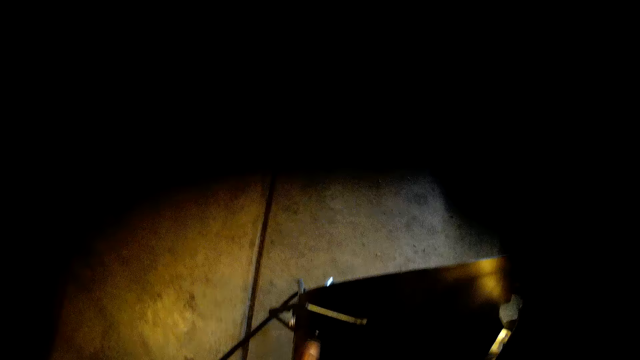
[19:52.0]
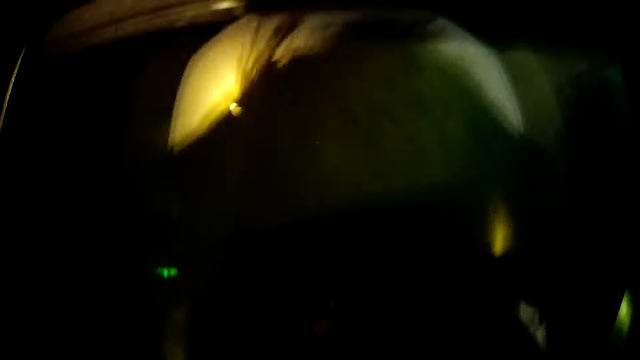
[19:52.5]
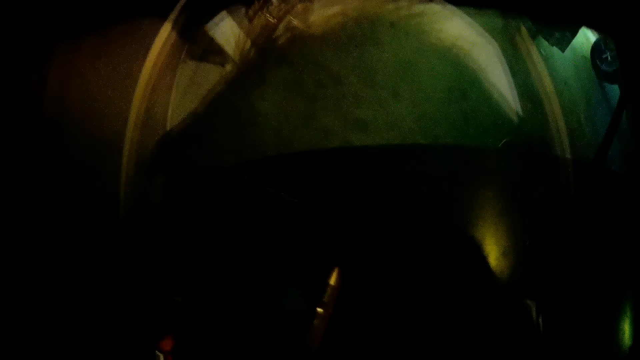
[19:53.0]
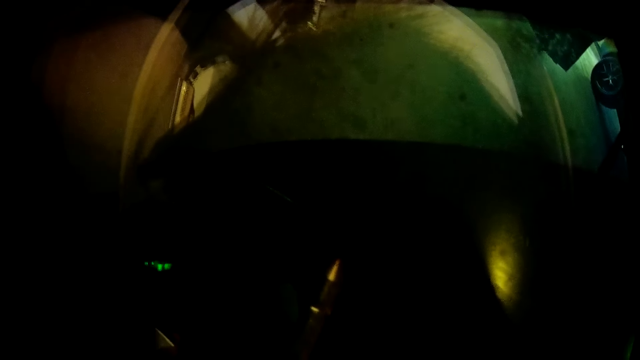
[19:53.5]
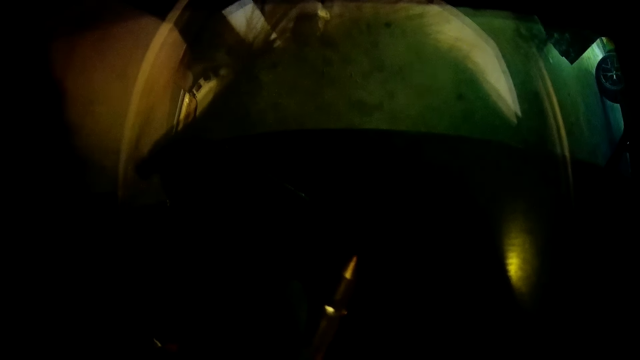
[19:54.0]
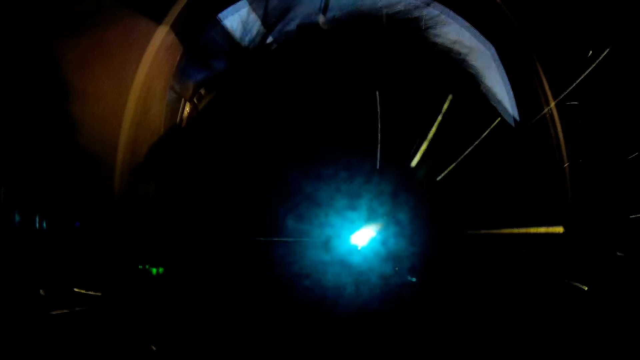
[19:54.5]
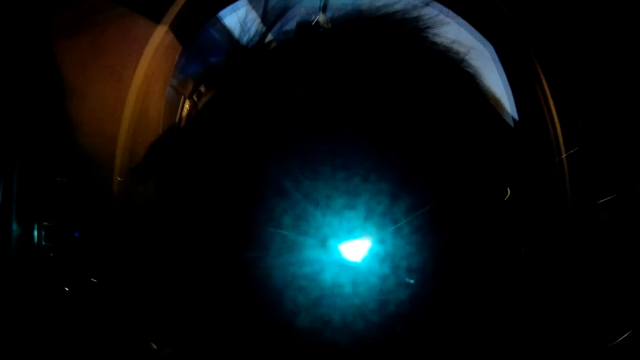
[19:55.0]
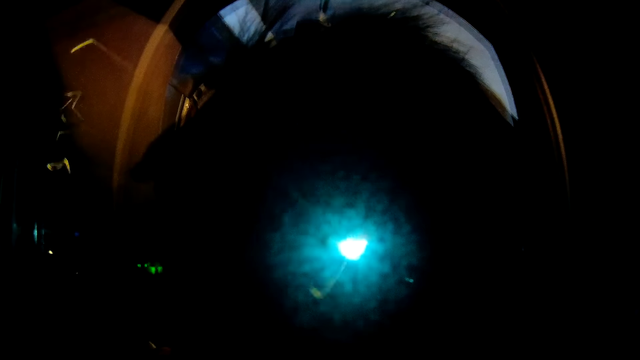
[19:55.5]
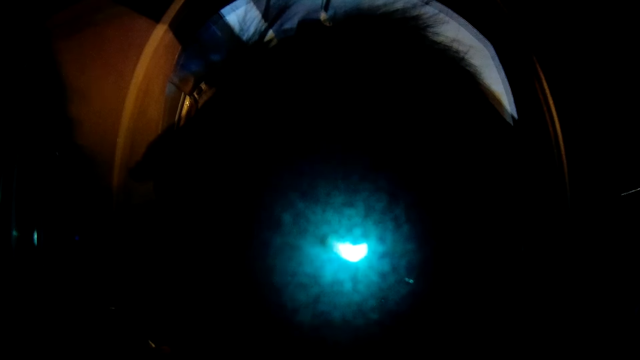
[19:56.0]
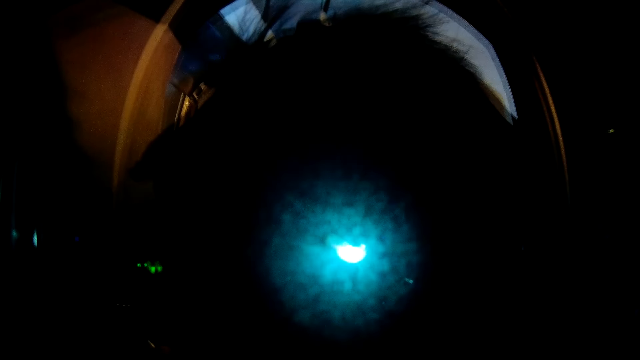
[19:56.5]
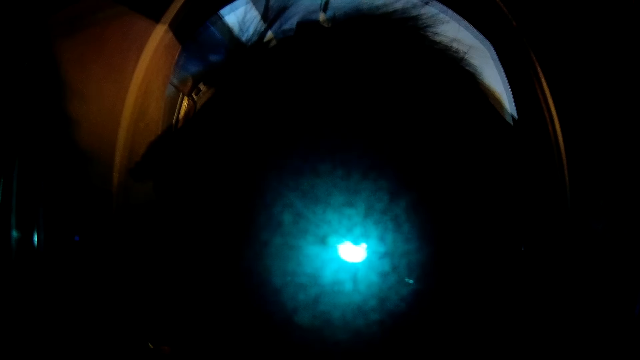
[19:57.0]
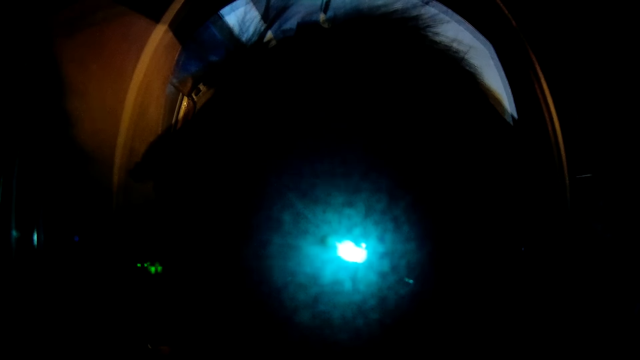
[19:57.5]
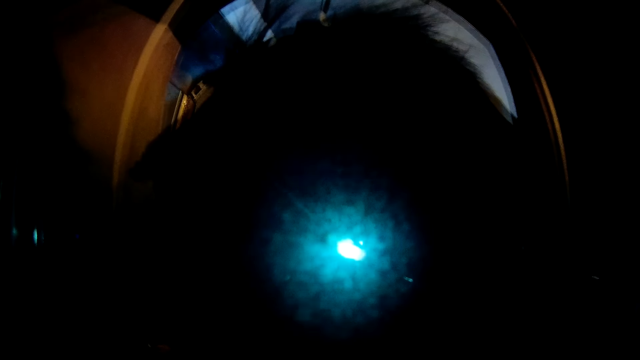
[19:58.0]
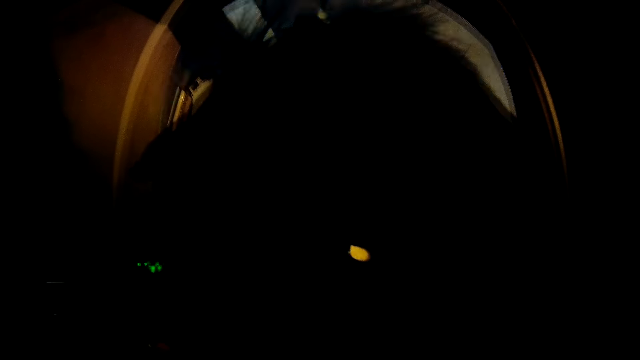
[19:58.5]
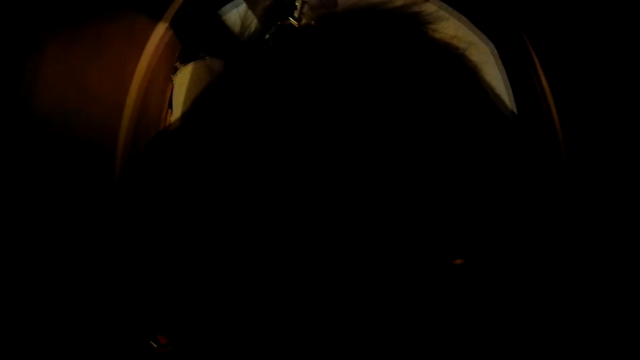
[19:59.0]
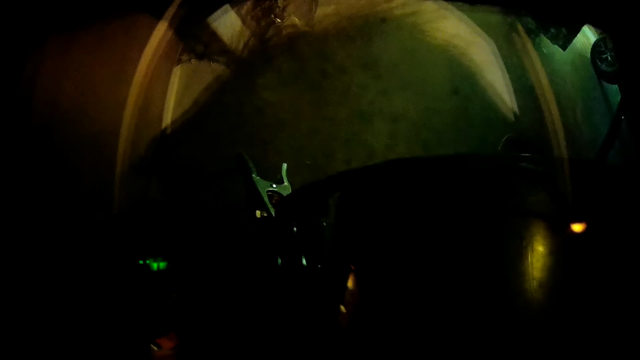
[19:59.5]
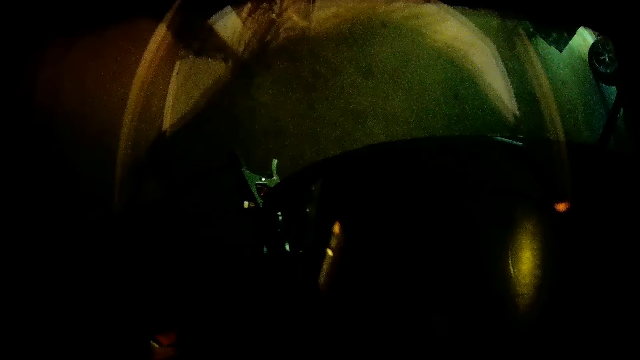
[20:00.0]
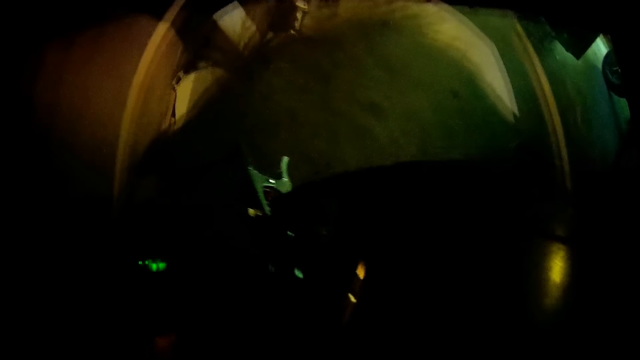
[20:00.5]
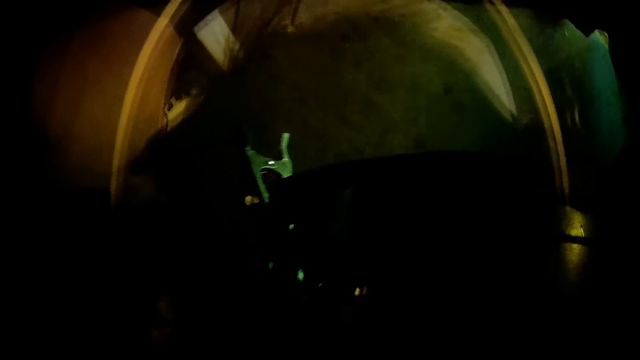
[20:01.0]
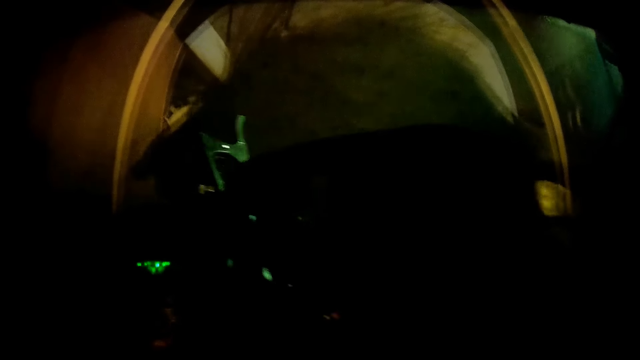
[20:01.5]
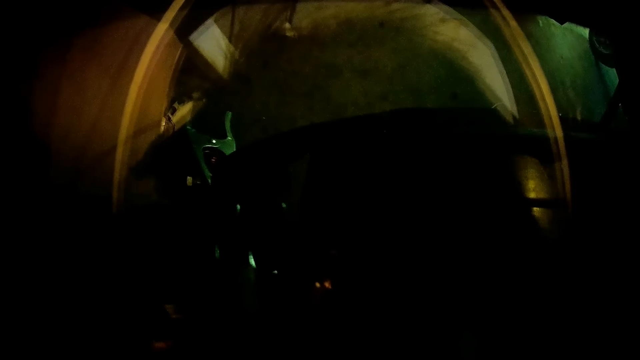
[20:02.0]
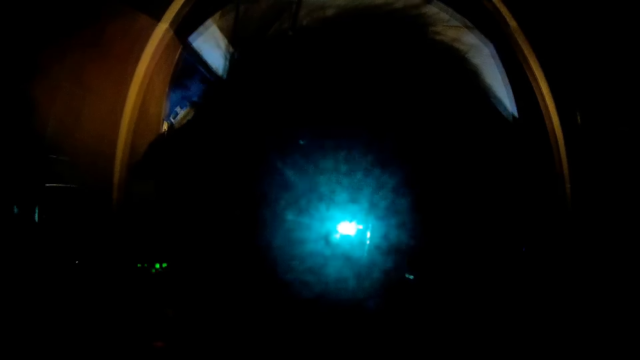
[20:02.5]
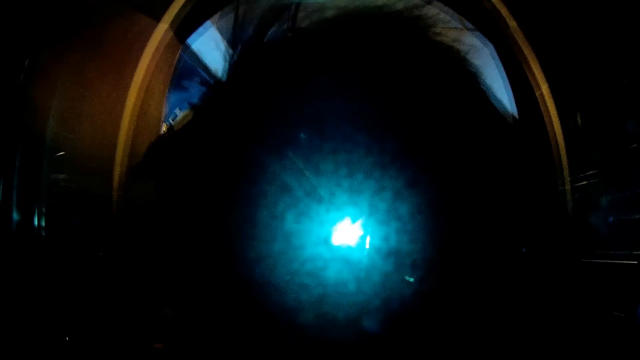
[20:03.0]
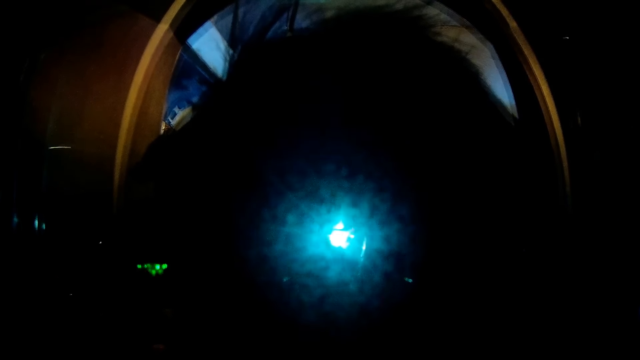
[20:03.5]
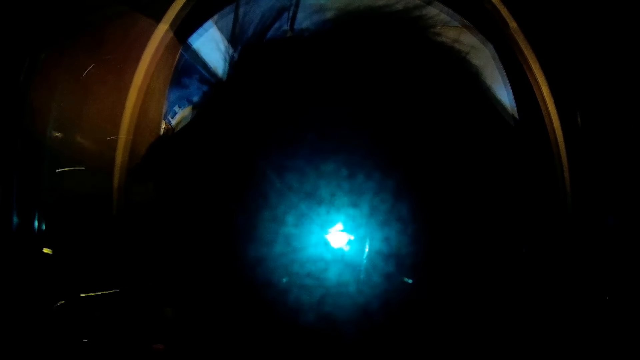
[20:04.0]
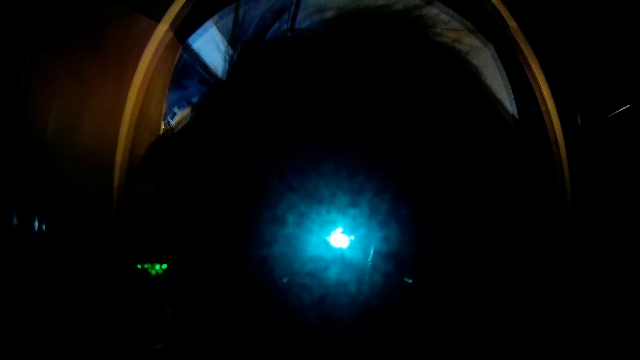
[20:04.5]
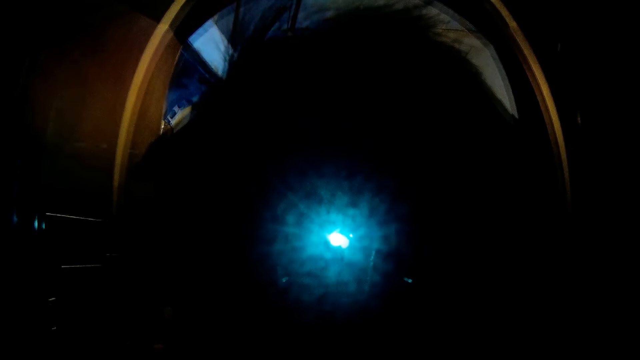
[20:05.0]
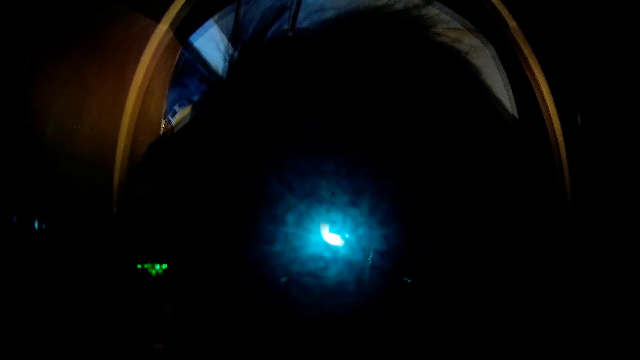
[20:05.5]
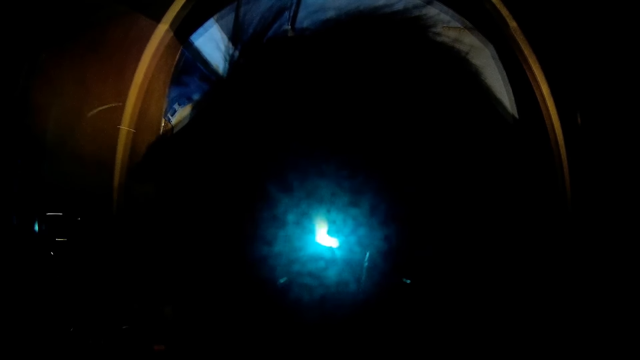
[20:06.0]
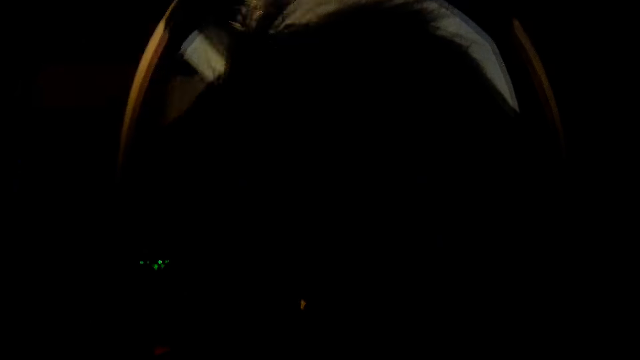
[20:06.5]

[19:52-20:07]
The camera wearer drops his face shield with his right hand. He welds the drum with a welding torch. He welds the drum with the welding torch again.

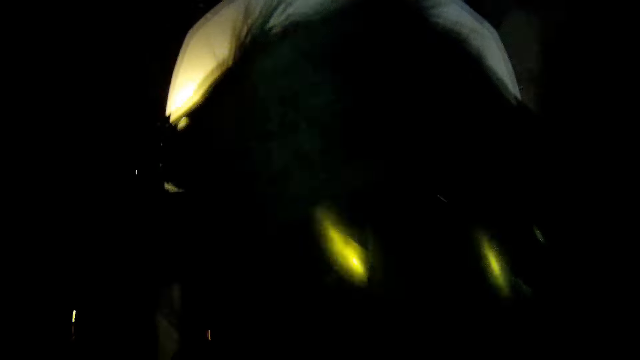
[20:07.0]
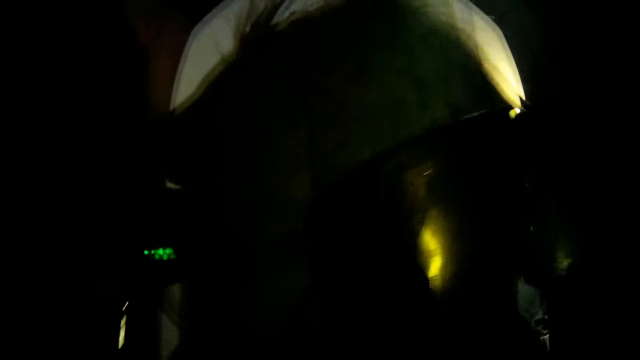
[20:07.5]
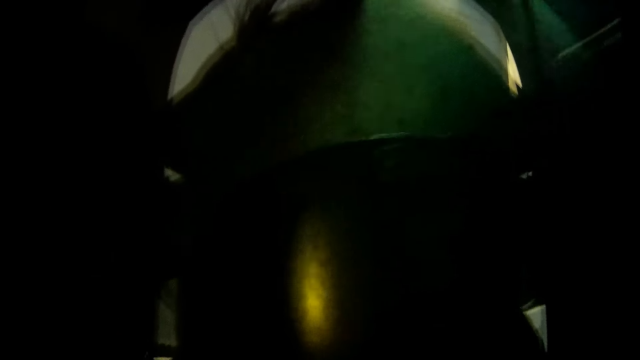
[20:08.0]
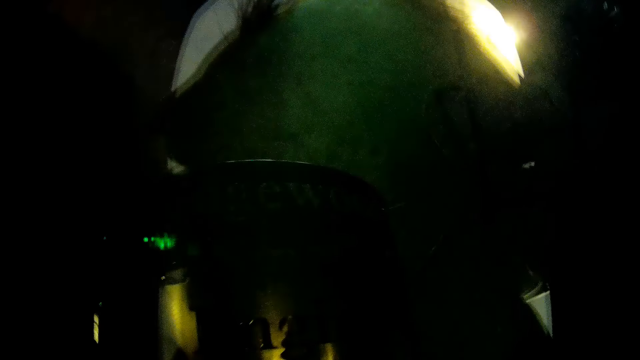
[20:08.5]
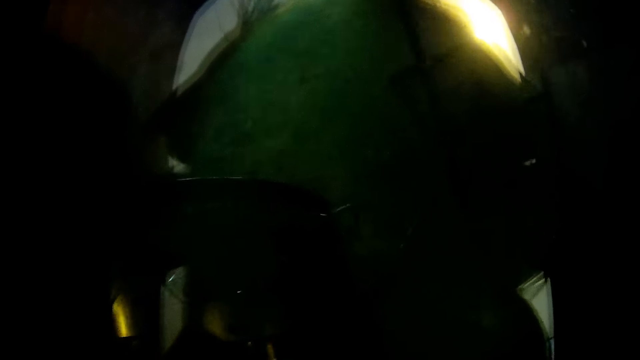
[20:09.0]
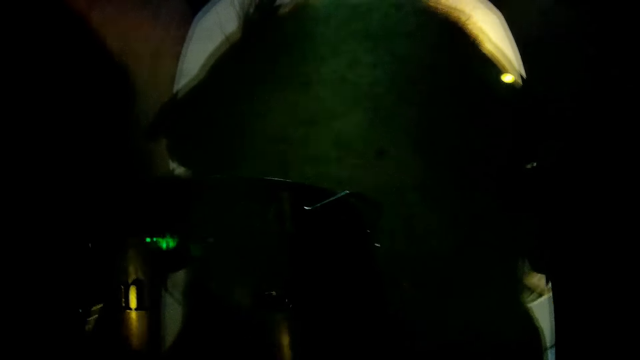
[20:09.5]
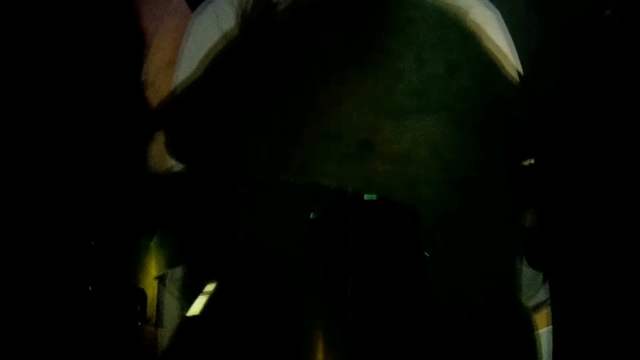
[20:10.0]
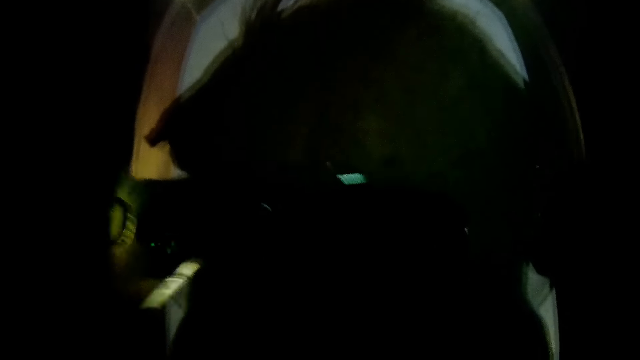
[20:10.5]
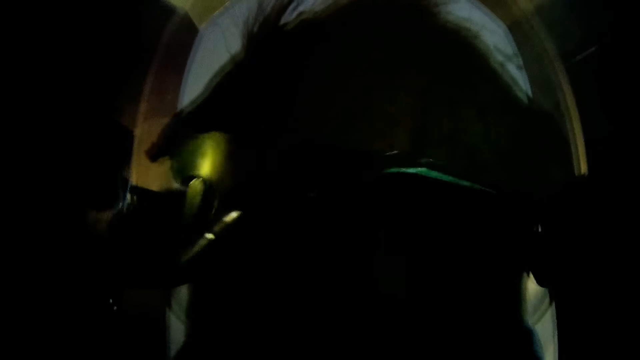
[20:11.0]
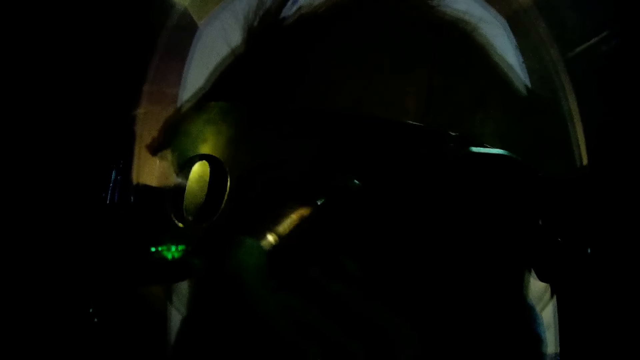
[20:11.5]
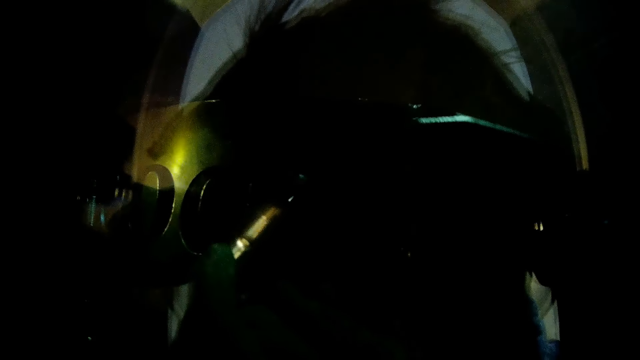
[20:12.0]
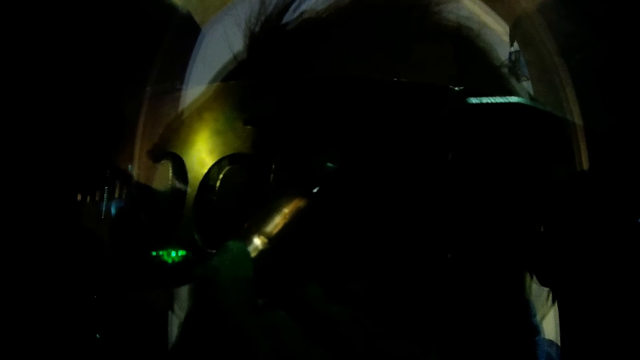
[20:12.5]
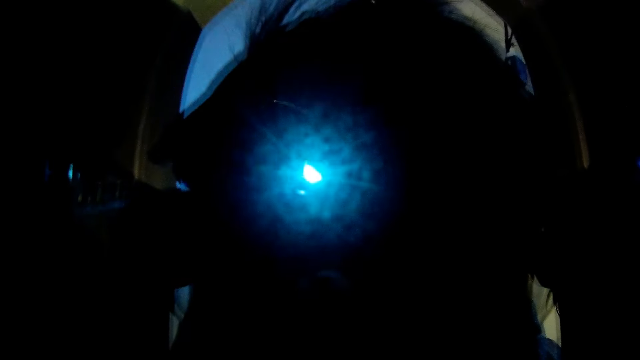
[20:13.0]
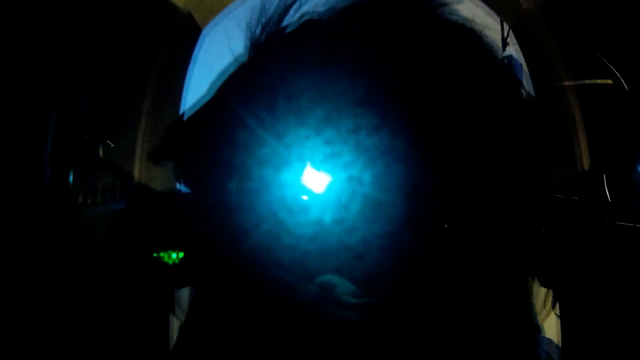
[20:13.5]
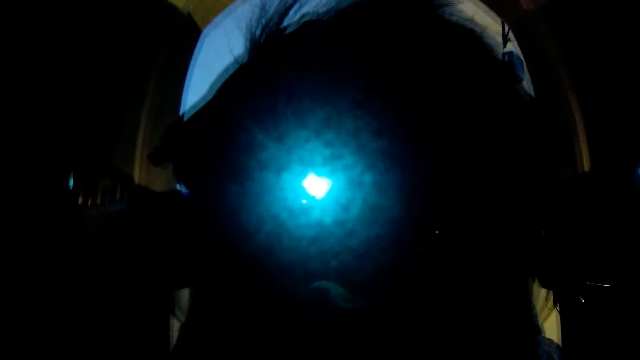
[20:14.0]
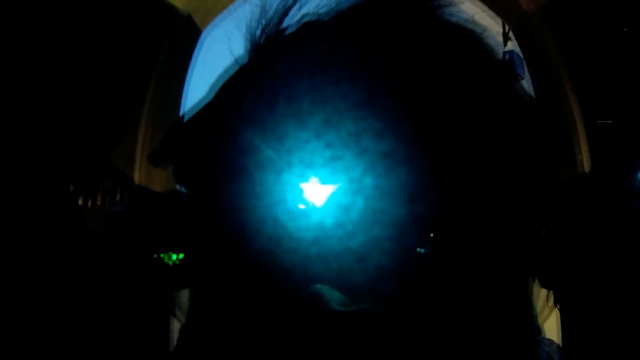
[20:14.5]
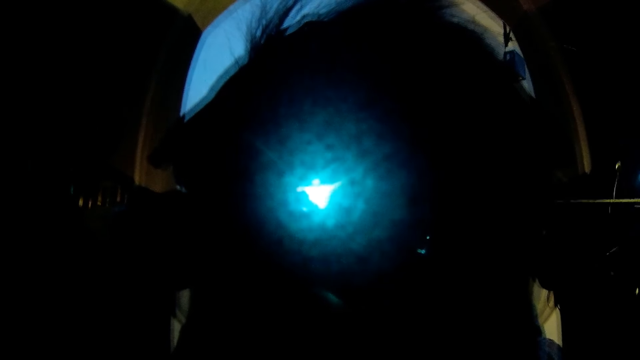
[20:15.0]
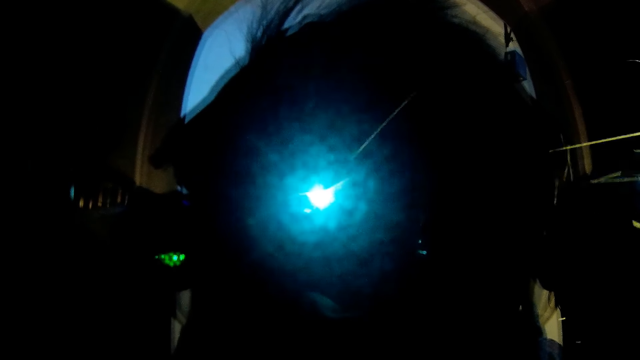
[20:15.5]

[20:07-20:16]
The camera wearer welds the drum with a welding torch.
